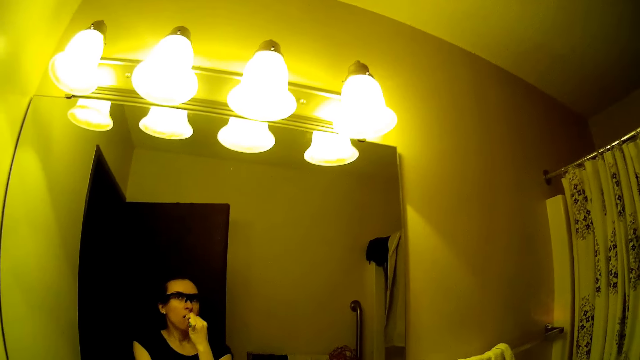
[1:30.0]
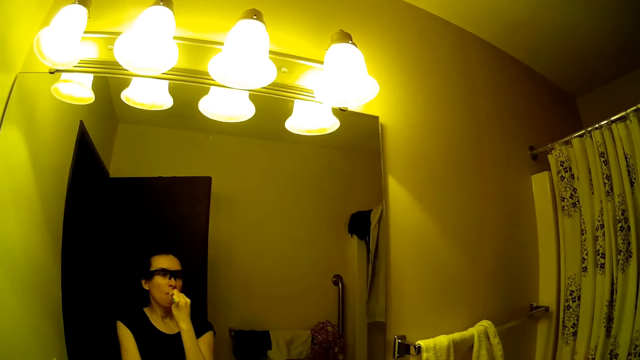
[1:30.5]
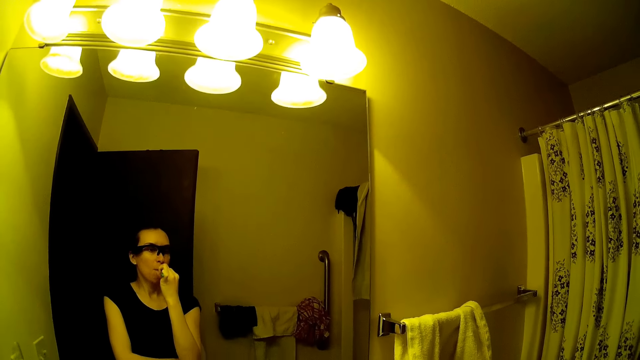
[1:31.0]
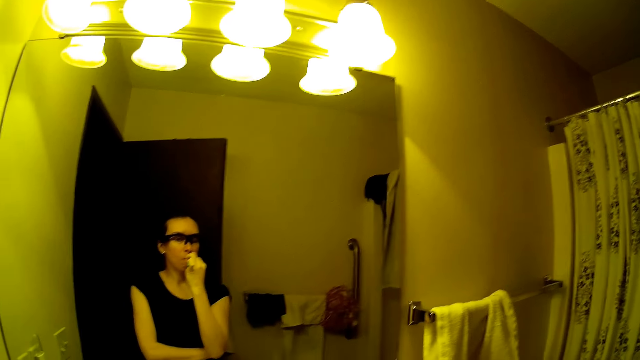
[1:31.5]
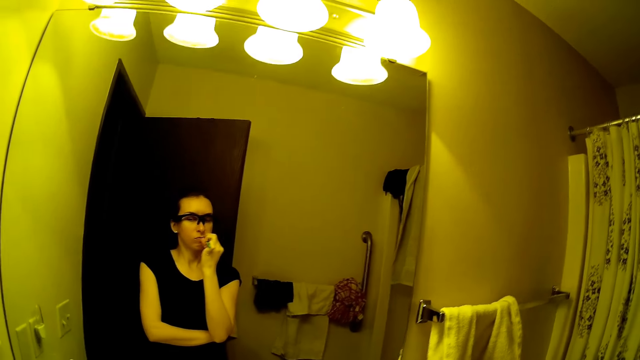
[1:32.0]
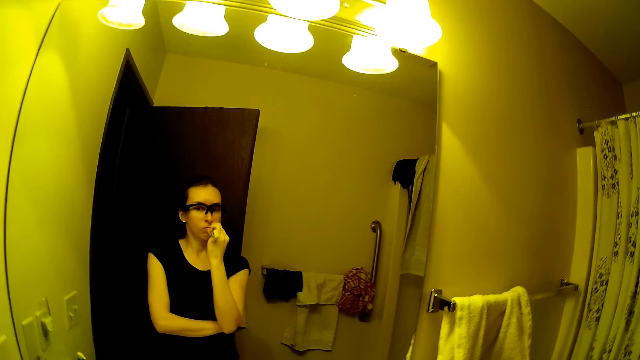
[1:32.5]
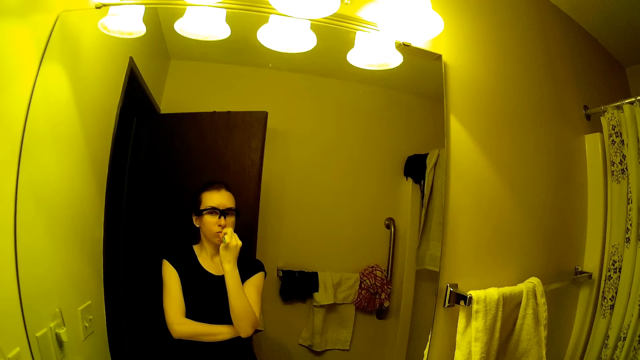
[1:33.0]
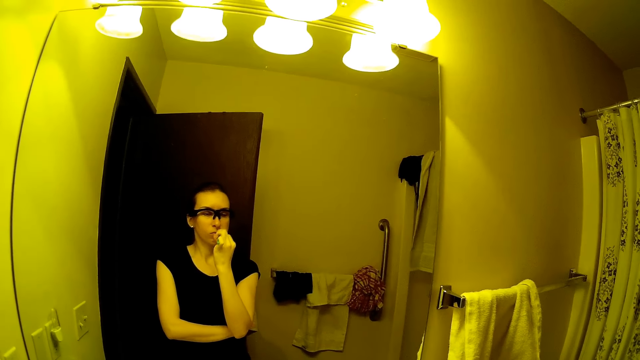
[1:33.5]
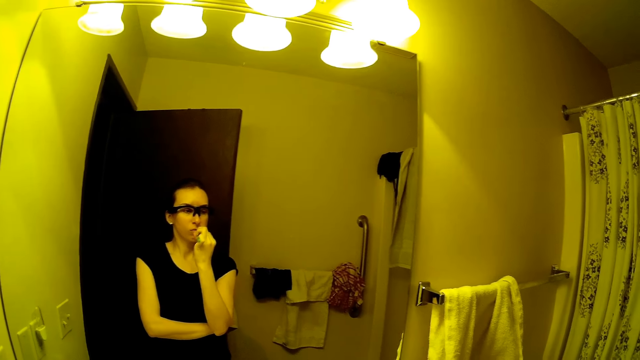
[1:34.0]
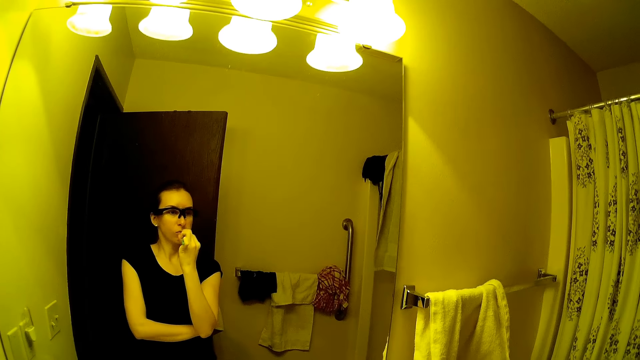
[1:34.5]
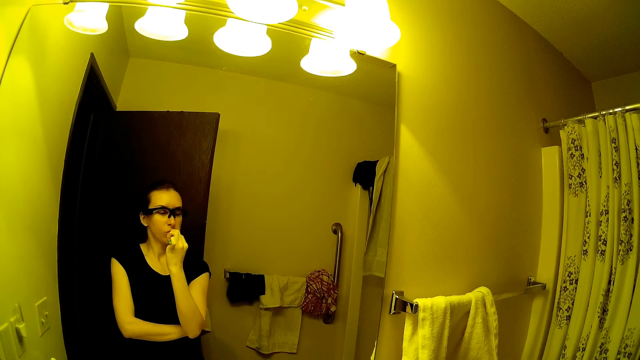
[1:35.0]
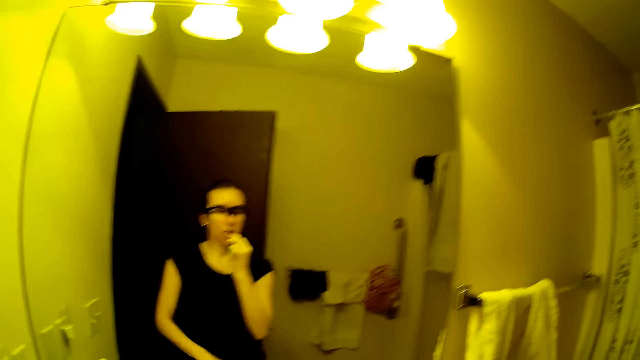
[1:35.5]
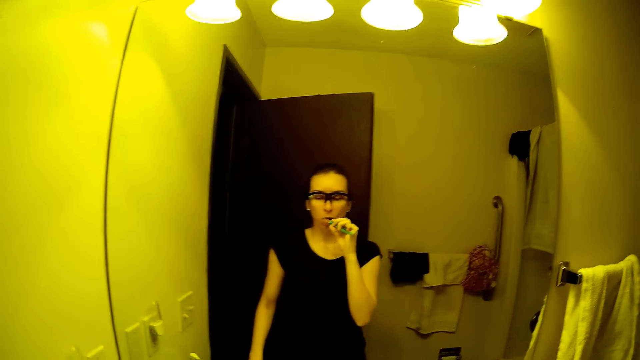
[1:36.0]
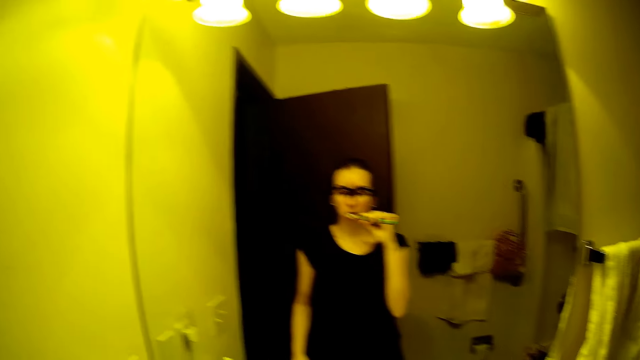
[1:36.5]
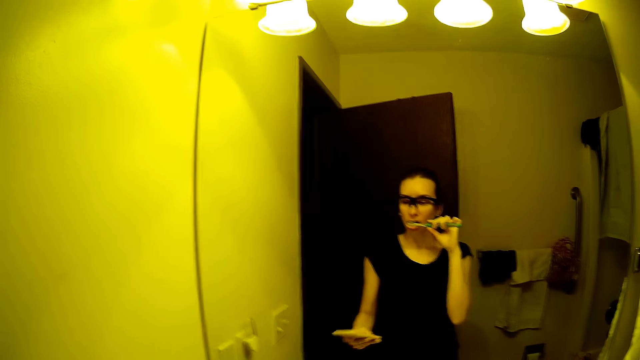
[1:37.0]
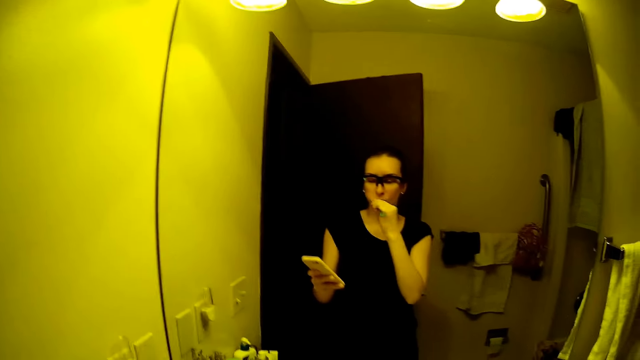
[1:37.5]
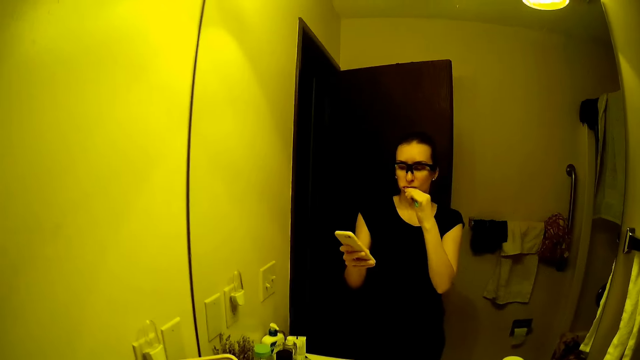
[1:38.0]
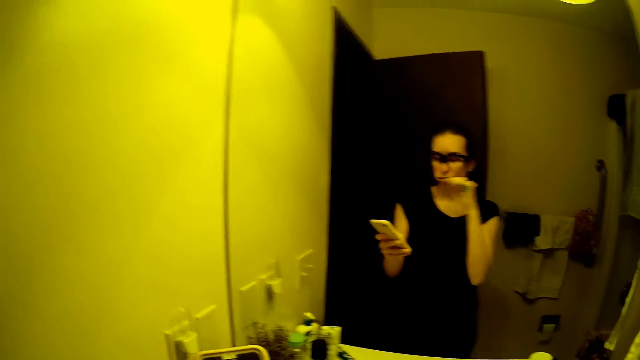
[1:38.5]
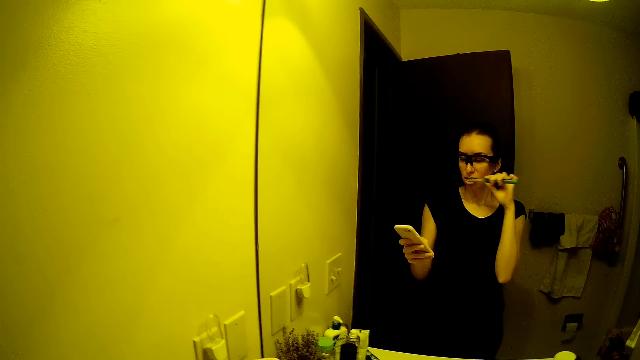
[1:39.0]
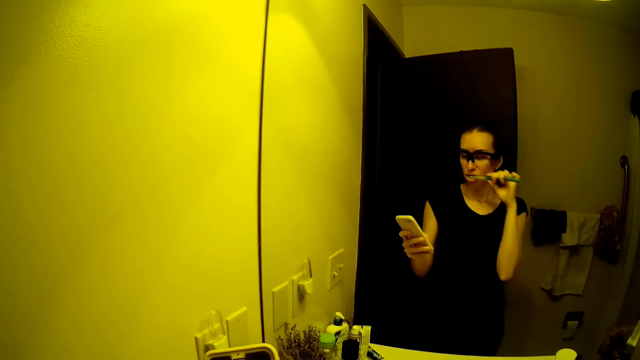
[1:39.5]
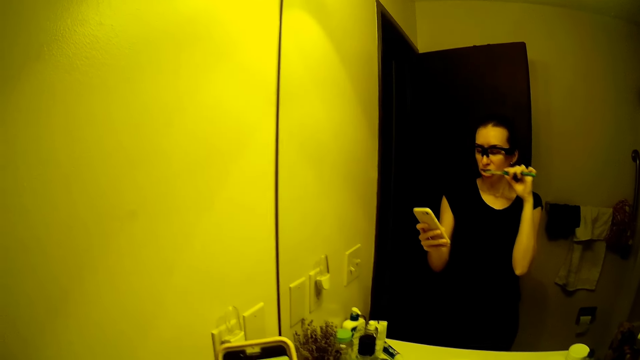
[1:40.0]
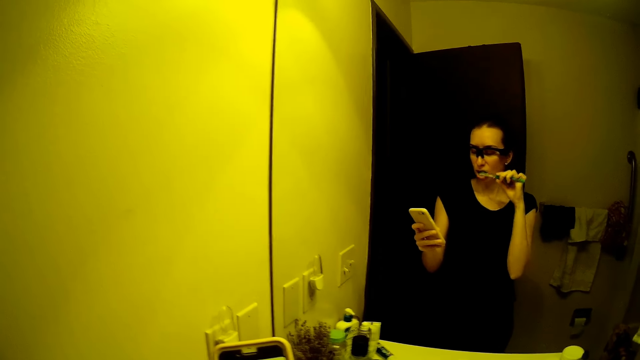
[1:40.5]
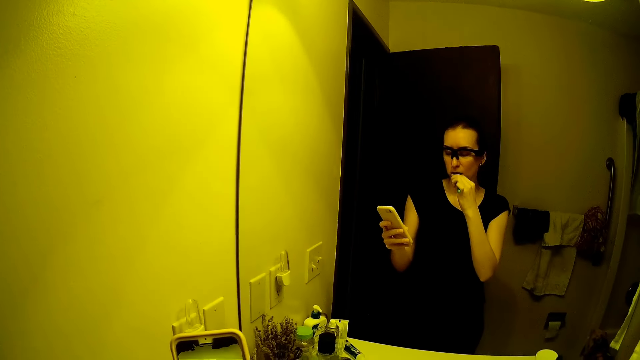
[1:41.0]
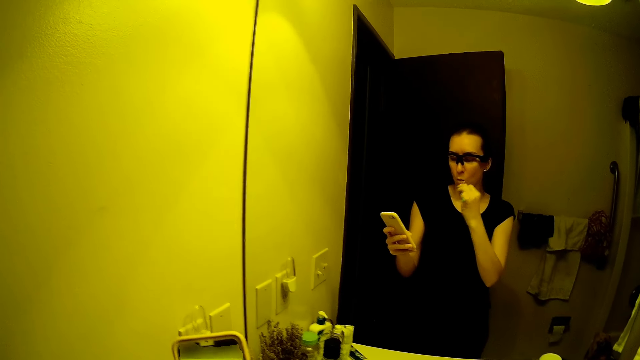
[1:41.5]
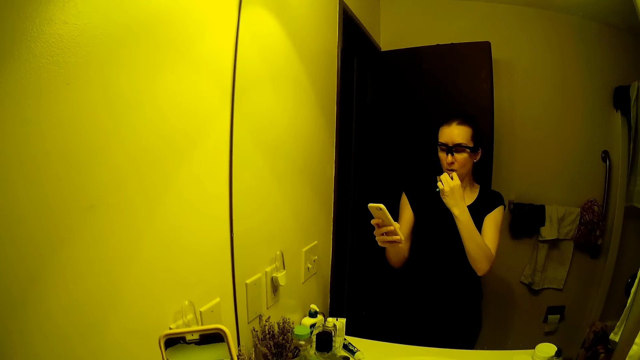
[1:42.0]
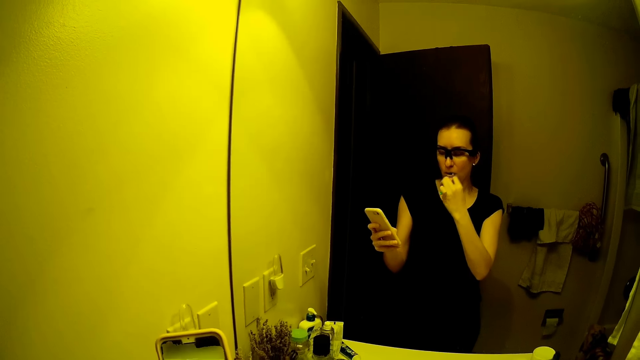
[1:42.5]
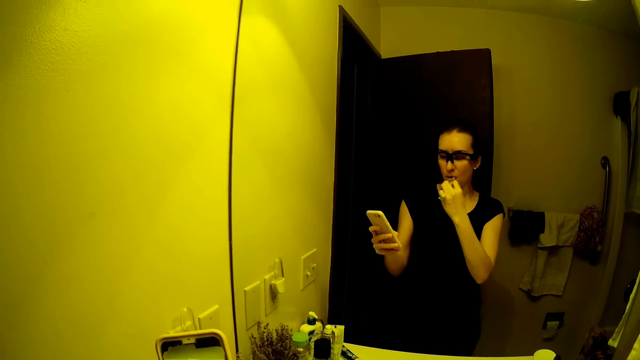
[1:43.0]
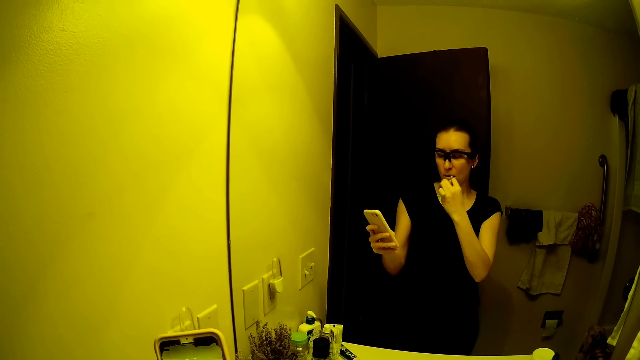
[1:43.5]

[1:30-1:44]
The camera wearer lifts up the phone with her left hand. She looks at the phone.

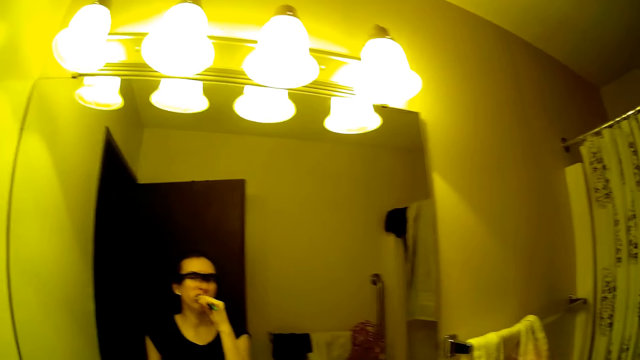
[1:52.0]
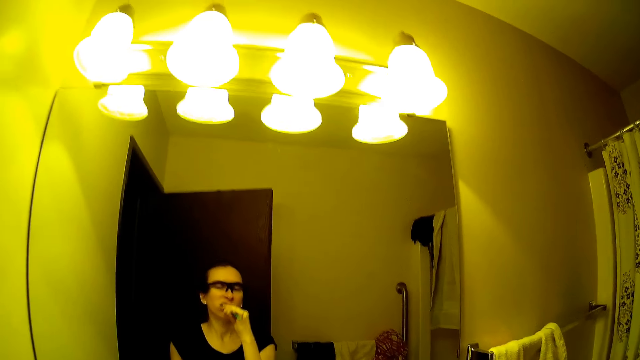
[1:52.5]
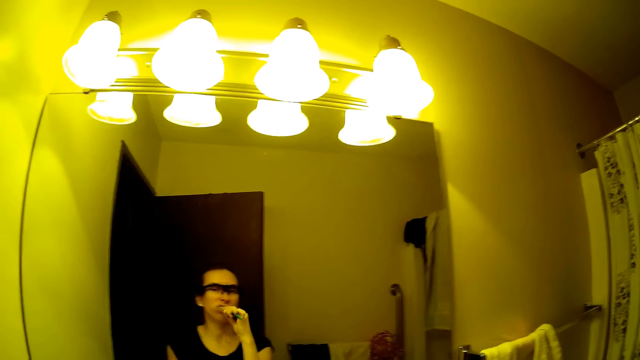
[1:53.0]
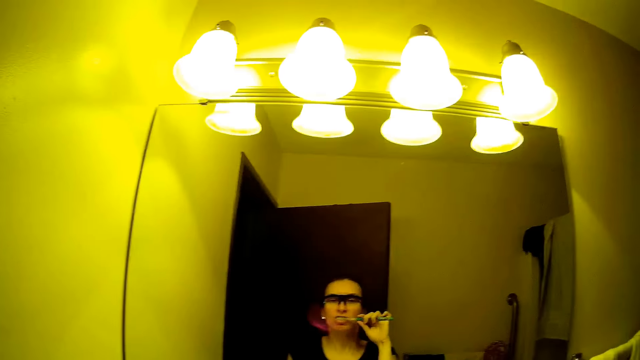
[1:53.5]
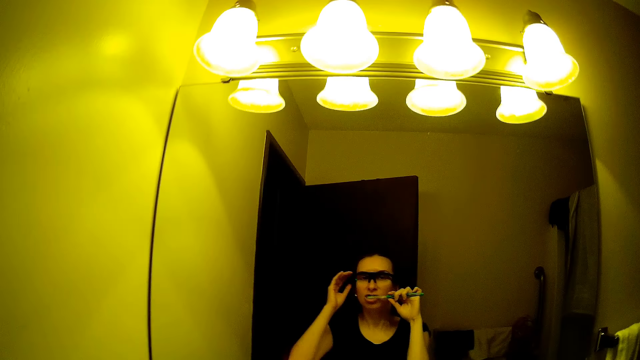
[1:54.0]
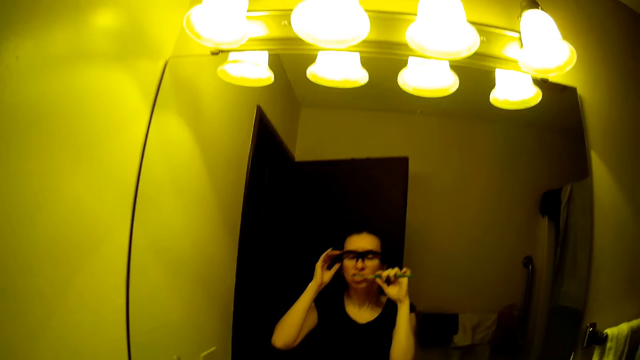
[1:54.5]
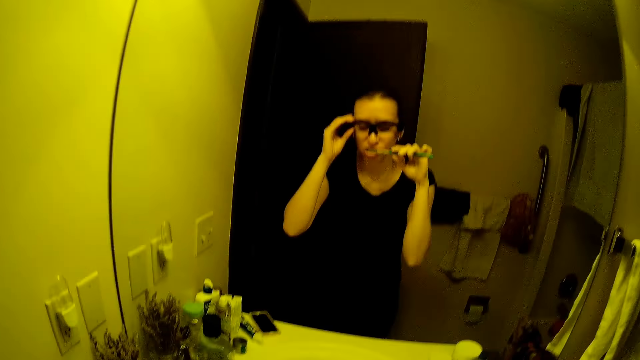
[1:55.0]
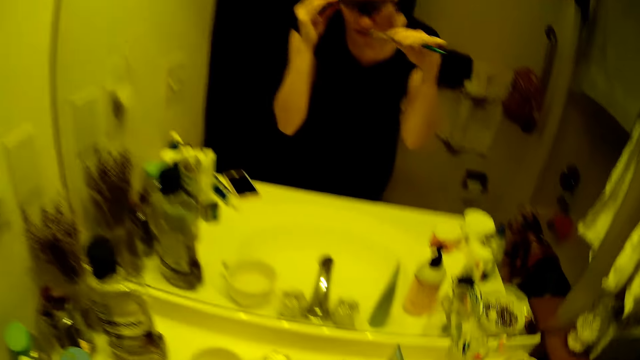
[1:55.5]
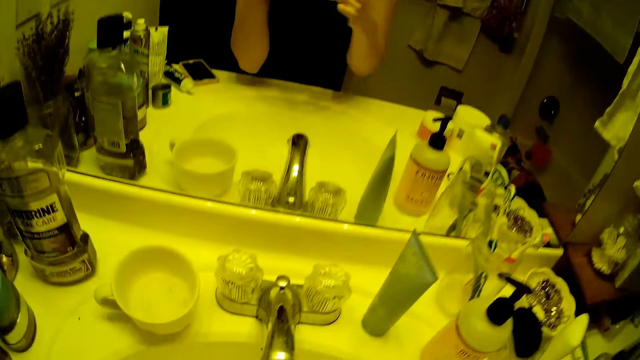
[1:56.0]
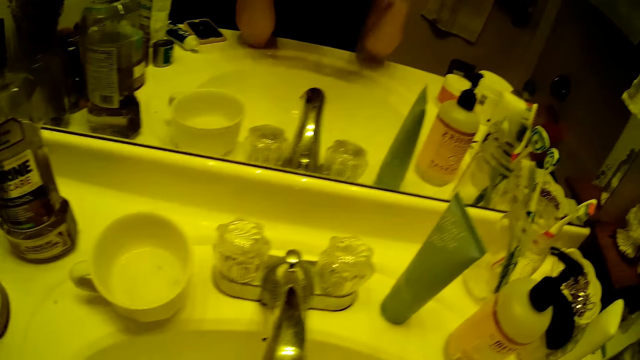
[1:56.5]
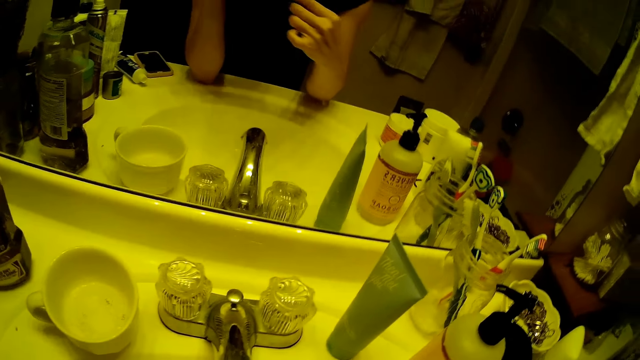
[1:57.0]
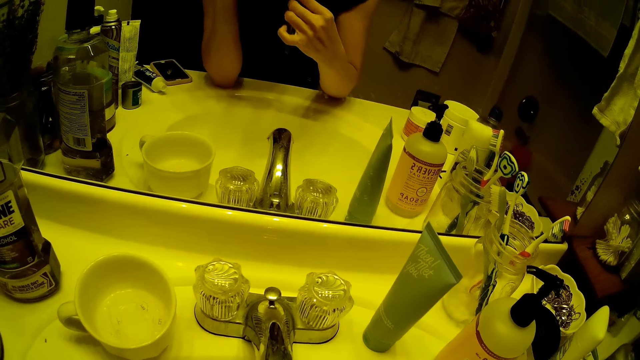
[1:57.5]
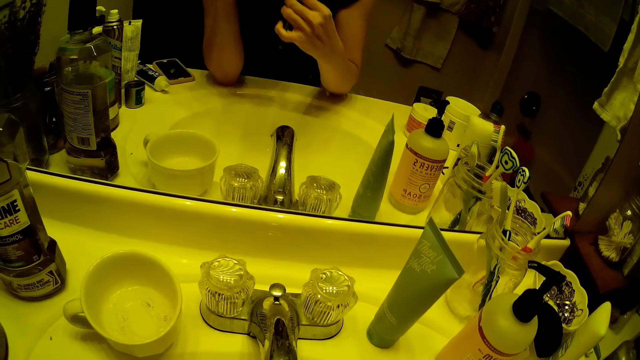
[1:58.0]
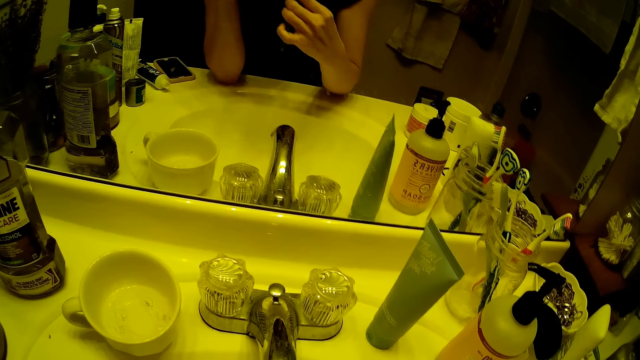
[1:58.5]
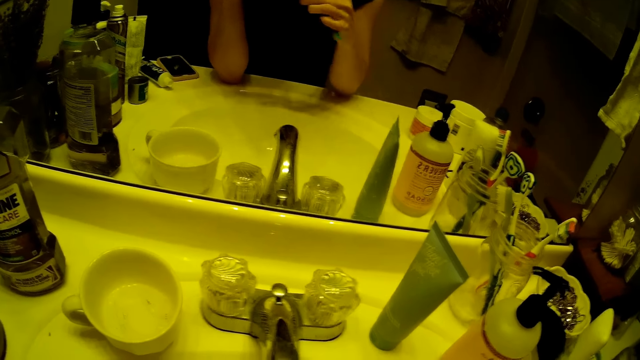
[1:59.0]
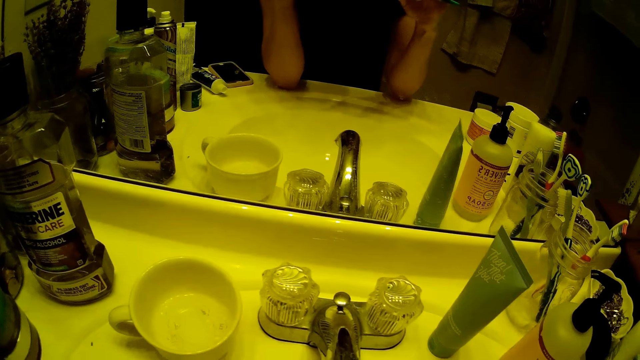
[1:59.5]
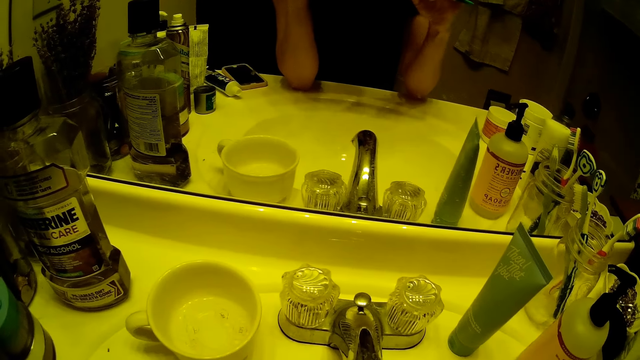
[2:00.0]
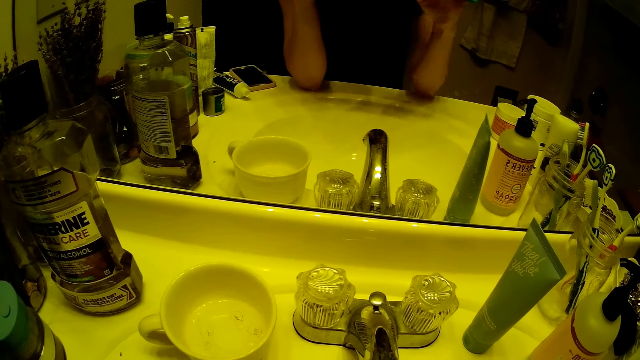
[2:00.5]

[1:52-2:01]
The camera wearer adjusts her glasses with her left hand. She rests on the bathroom sink with her elbows.
